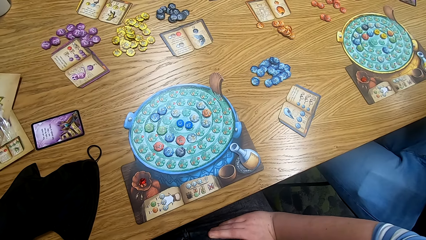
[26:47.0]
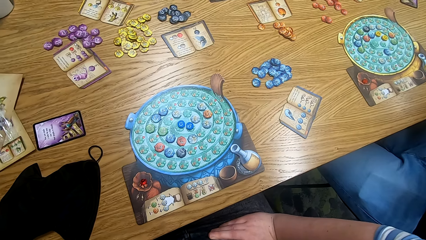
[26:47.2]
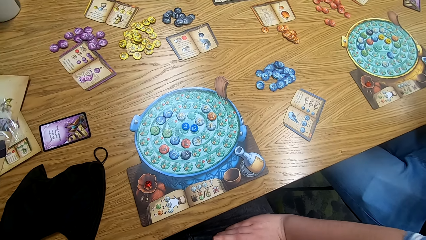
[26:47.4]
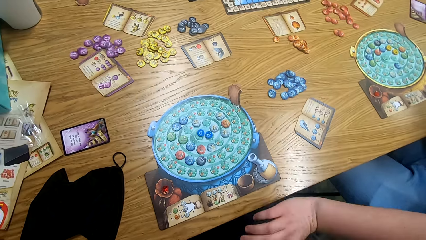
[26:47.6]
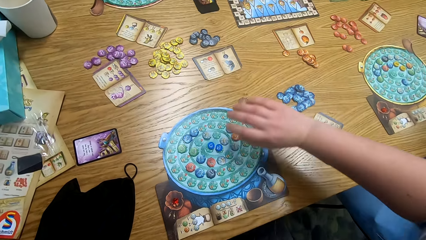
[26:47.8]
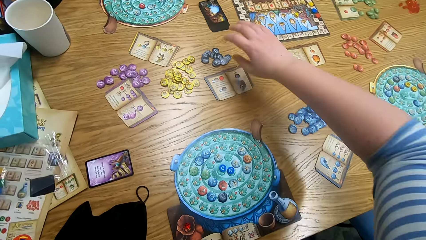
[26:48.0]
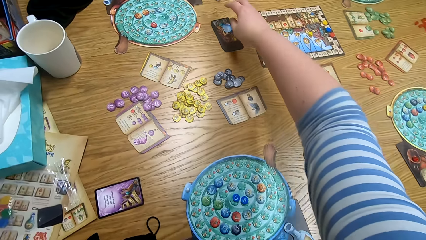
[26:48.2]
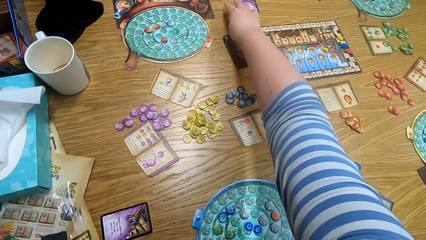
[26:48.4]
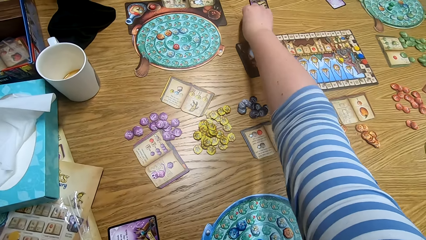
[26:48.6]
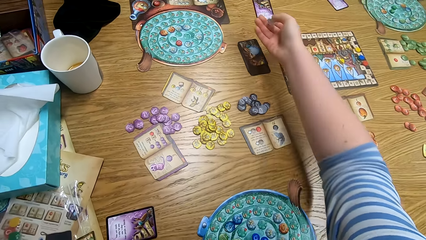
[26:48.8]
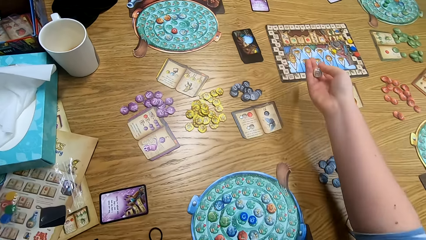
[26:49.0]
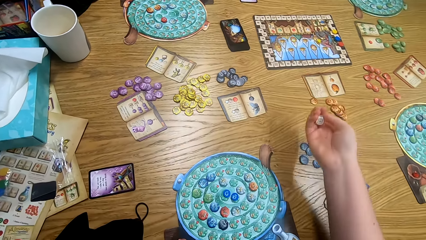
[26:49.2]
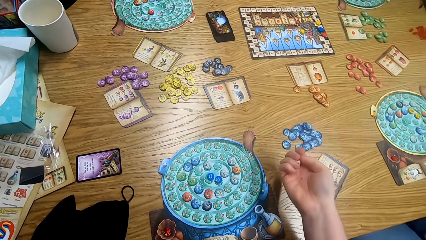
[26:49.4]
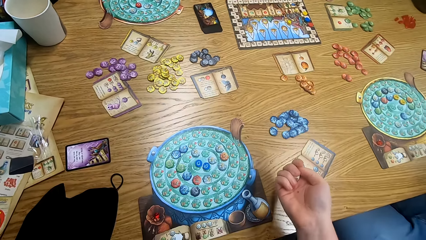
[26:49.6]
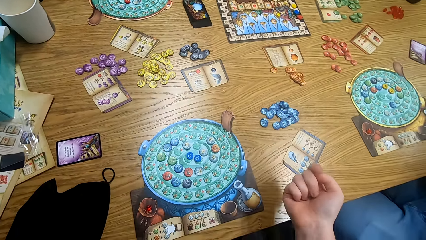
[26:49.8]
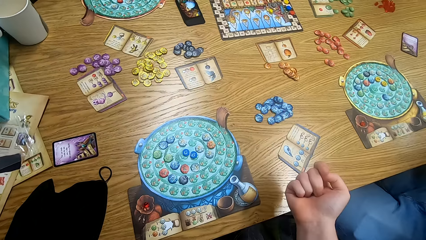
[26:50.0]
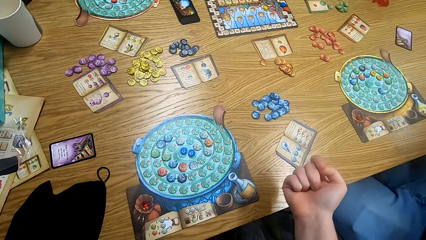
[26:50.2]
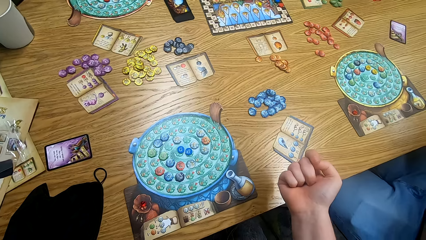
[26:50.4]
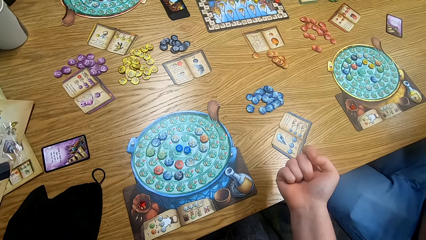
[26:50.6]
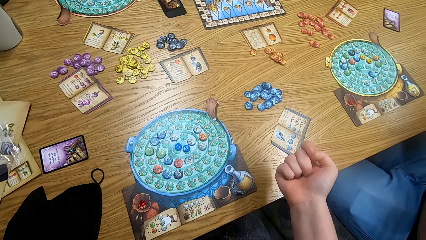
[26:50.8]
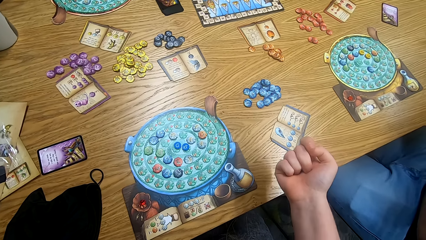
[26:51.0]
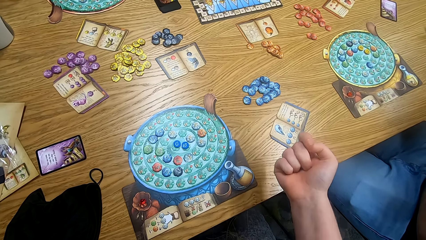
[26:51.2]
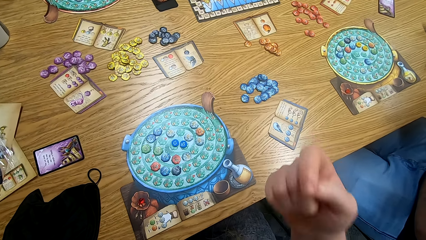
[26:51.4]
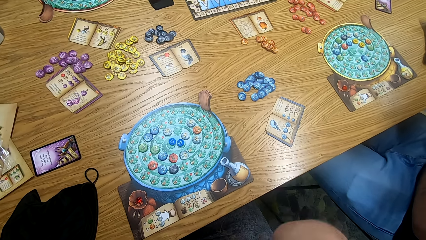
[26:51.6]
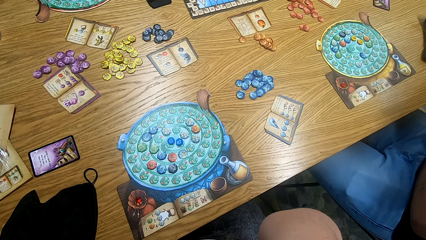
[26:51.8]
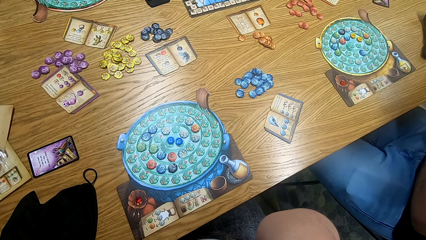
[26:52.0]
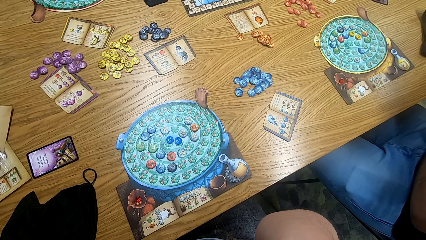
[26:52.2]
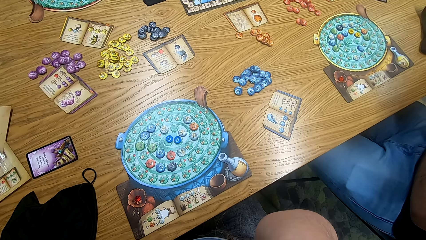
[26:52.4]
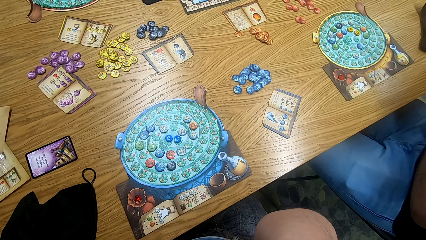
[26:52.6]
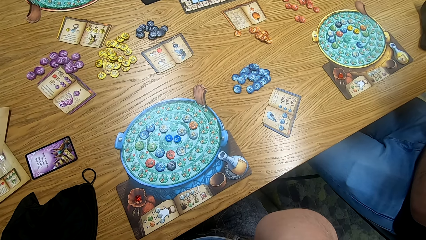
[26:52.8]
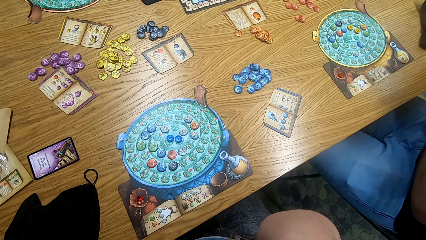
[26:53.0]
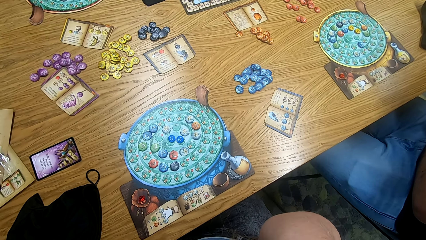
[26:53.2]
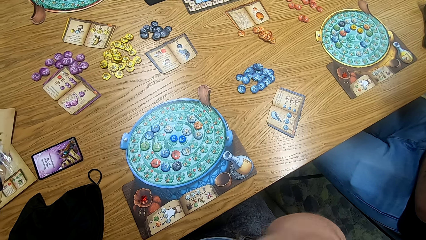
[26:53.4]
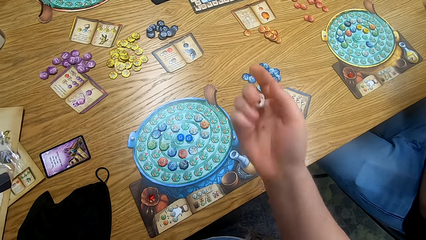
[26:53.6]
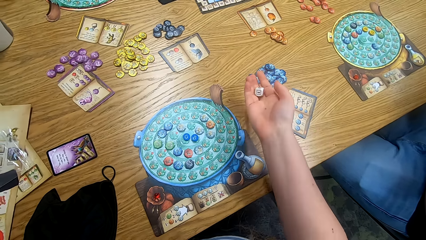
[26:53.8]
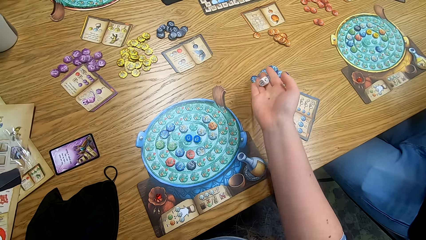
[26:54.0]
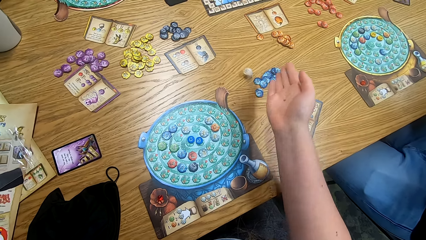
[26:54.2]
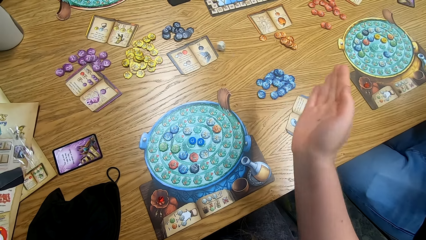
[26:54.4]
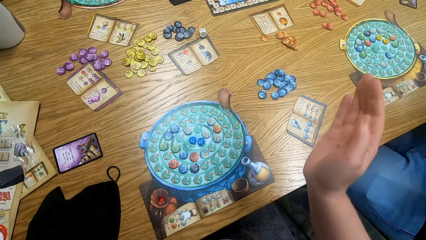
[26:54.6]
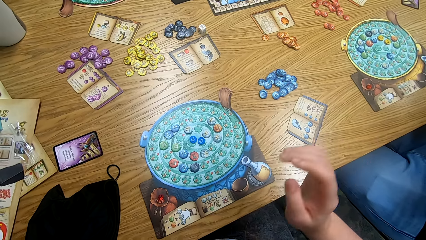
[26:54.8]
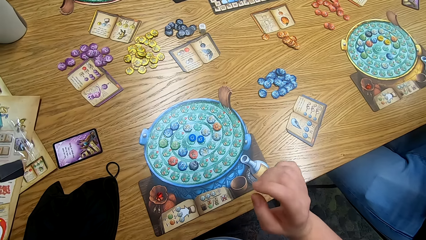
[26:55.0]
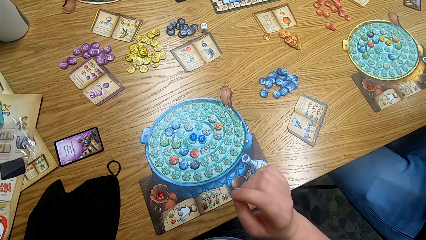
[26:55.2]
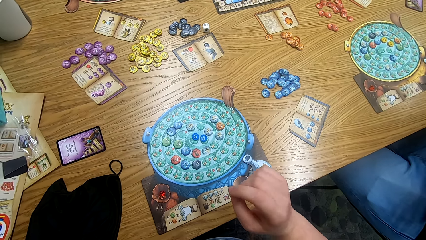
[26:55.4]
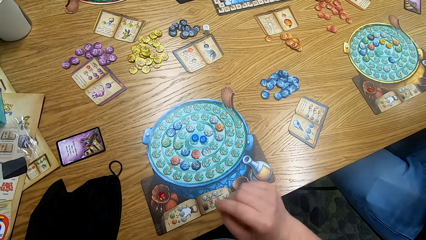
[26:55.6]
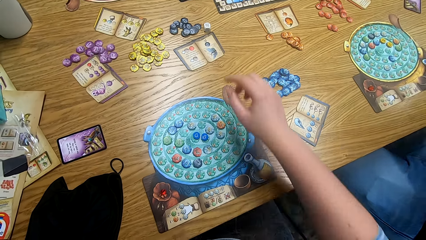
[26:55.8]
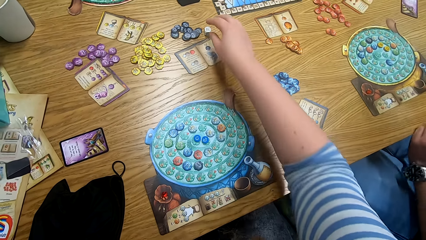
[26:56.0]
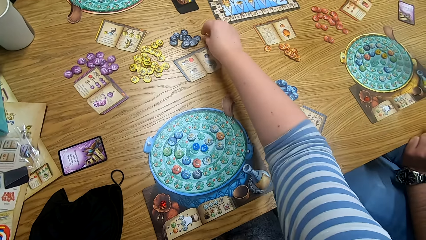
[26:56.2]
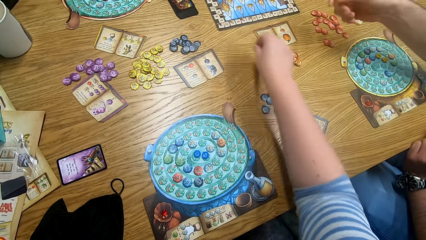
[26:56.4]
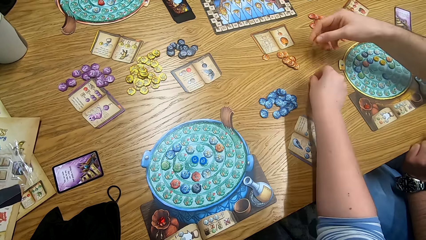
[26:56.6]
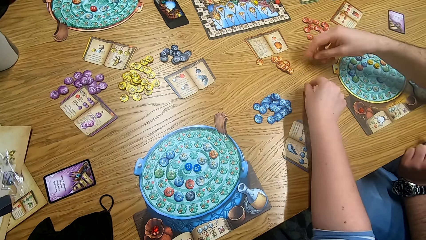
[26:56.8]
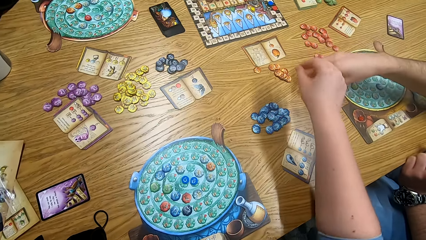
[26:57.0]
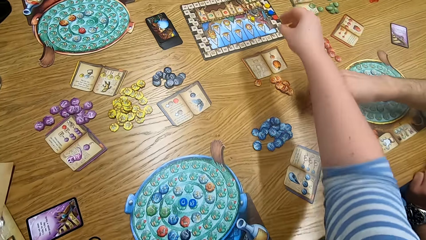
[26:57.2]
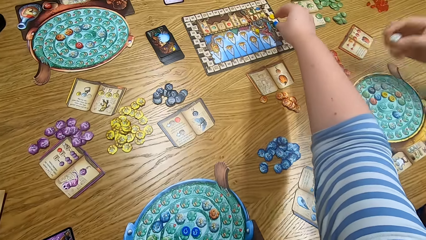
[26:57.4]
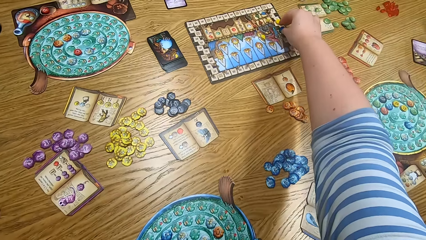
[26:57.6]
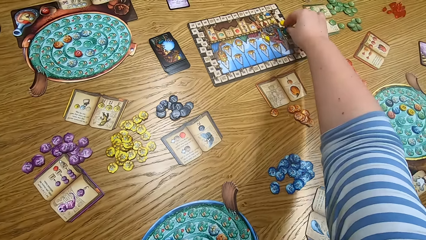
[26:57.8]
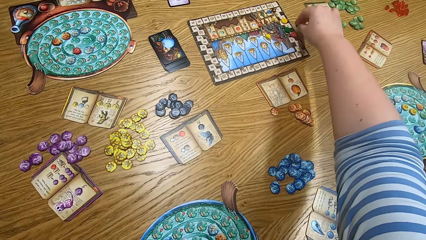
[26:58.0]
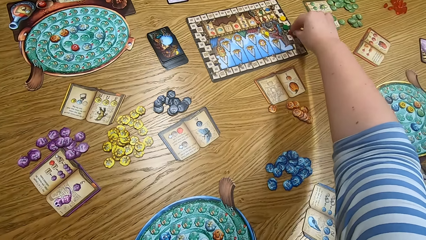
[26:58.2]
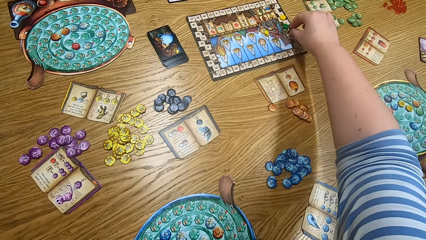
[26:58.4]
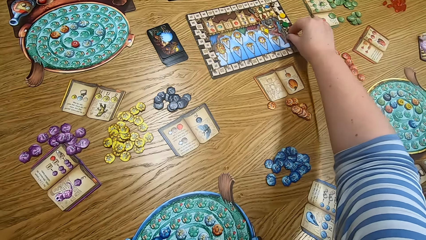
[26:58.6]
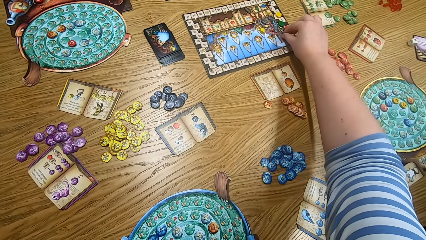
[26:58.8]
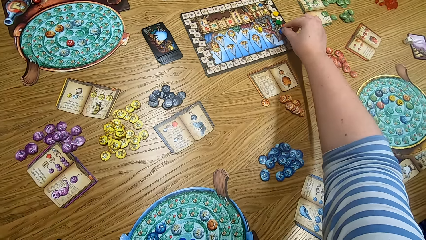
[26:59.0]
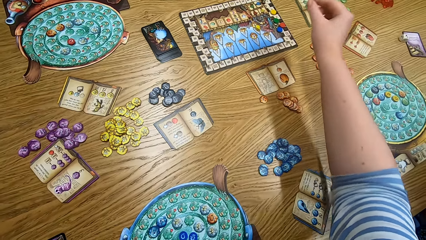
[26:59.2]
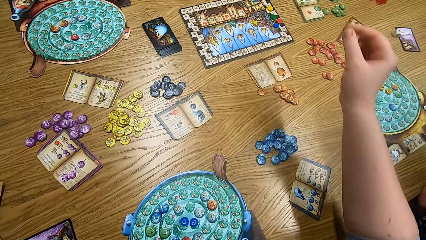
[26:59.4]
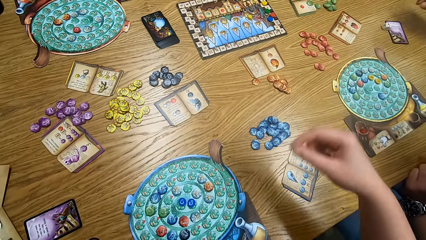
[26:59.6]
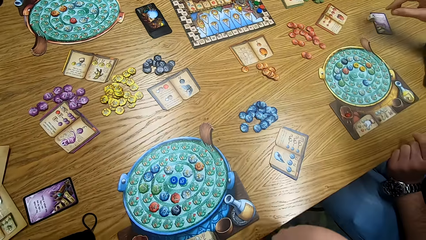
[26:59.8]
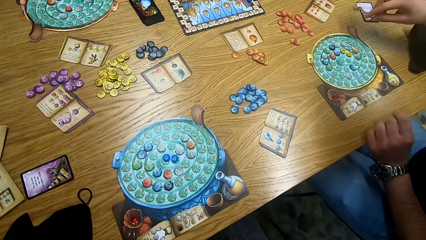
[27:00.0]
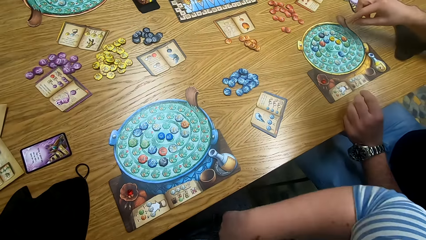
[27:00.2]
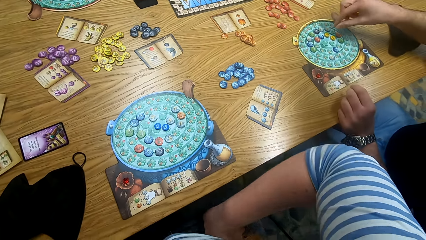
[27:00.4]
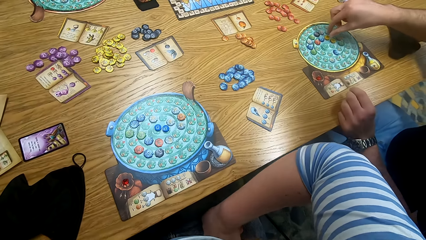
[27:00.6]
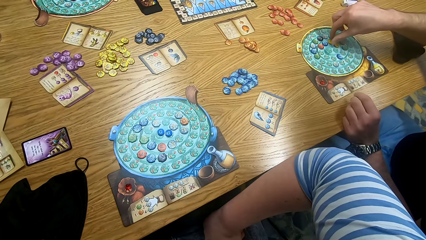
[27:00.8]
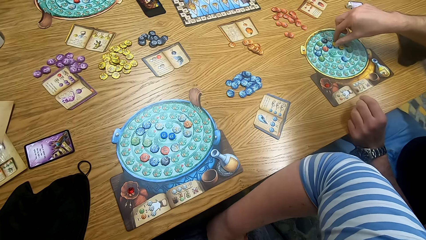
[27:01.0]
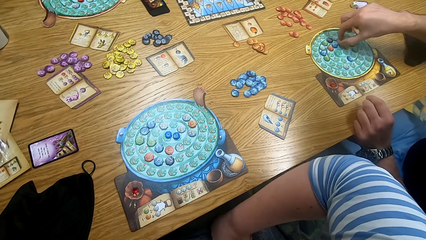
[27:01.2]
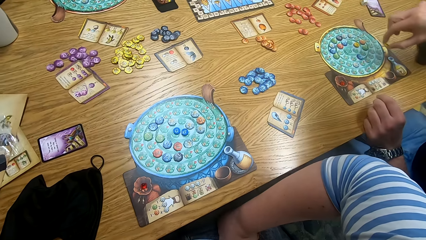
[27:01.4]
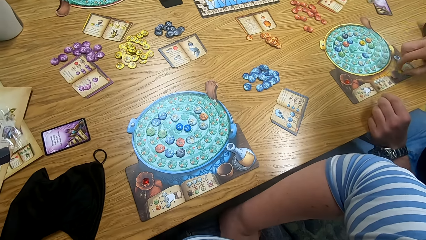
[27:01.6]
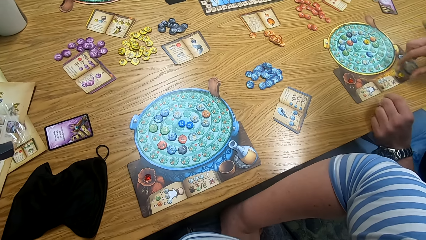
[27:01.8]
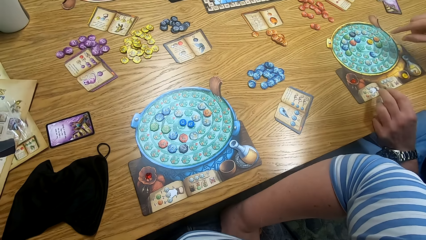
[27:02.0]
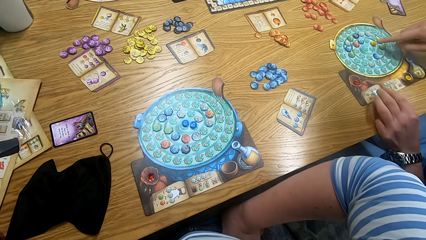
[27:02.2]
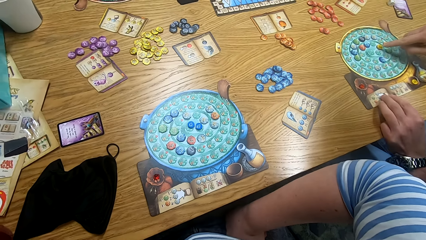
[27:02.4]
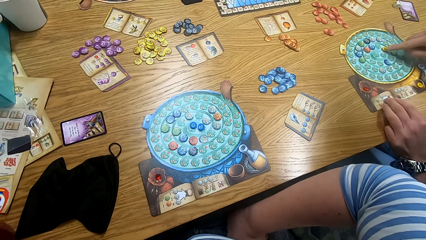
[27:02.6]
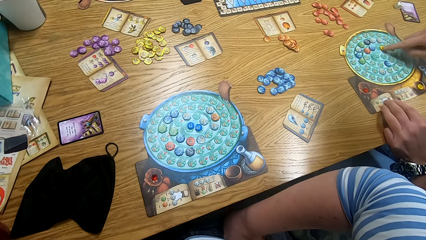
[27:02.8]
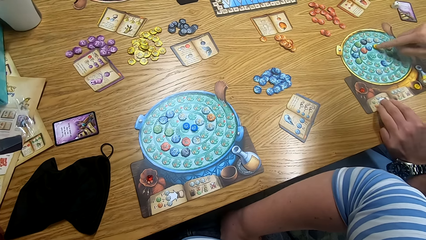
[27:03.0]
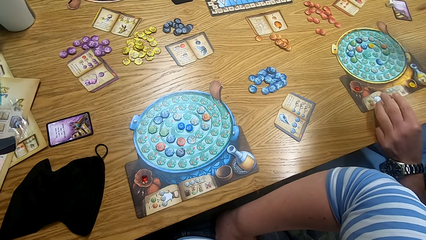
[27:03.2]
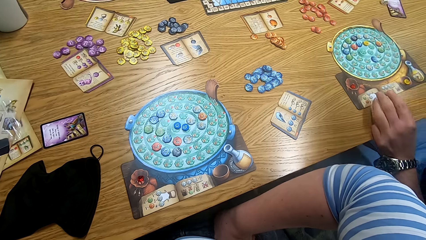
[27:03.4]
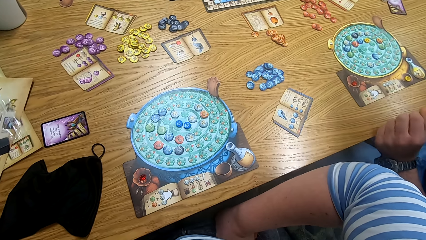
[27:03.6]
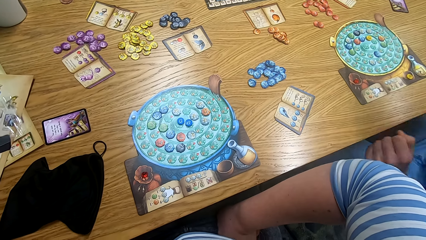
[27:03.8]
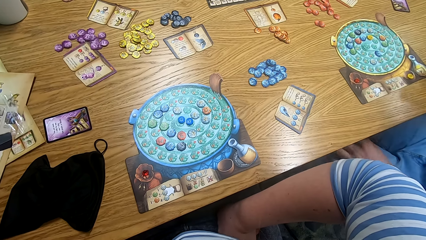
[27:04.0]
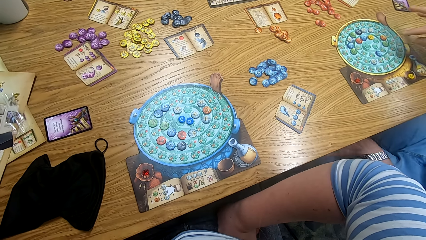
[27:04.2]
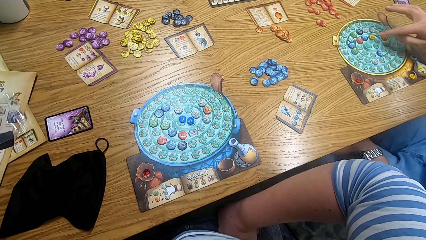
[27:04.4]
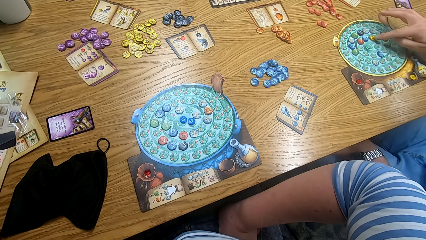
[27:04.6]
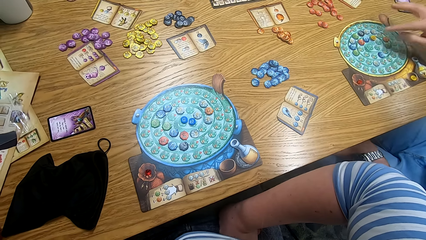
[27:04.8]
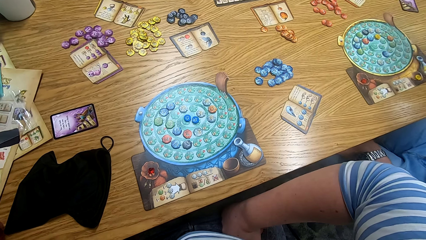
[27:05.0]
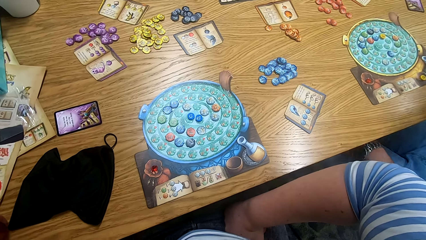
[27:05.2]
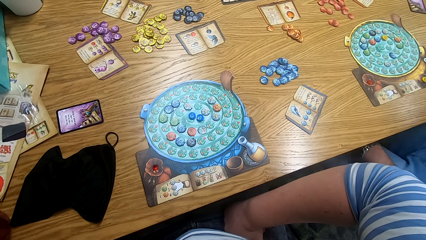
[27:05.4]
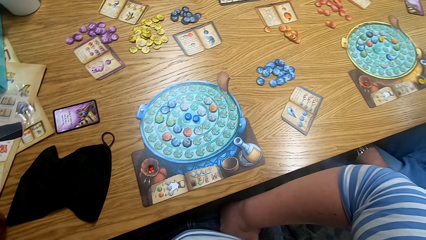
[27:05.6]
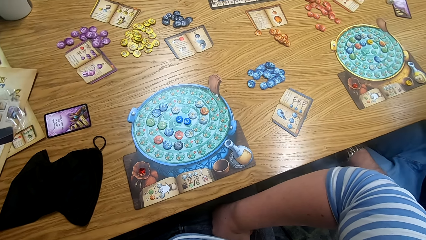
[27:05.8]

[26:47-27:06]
The camera wearer picks a dice from the table. They hold the dice. They look around and move a hand. They itch the face. They look around and throw something on the table. They drop the dice on the table. They pick something. A man picks a dice from the table. The camera wearer looks around. They play scrabble. They look around. The man plays scrabble.
